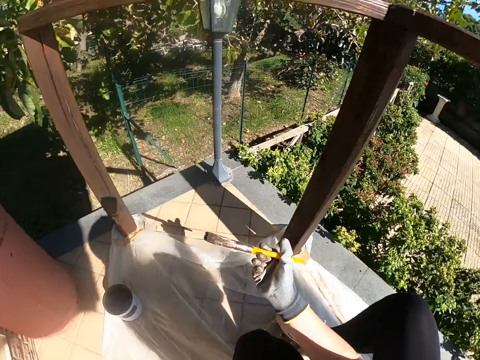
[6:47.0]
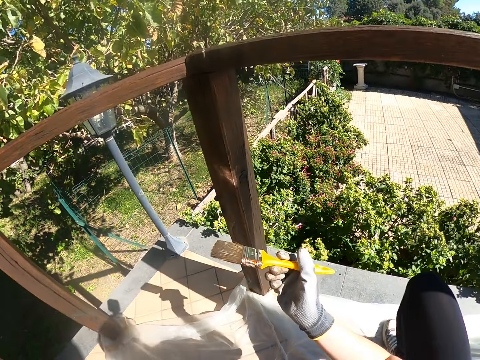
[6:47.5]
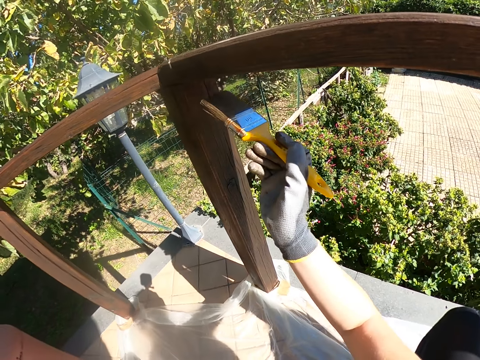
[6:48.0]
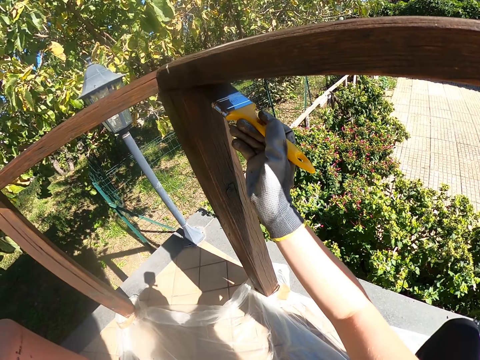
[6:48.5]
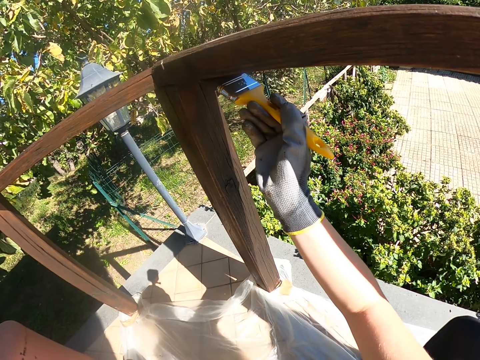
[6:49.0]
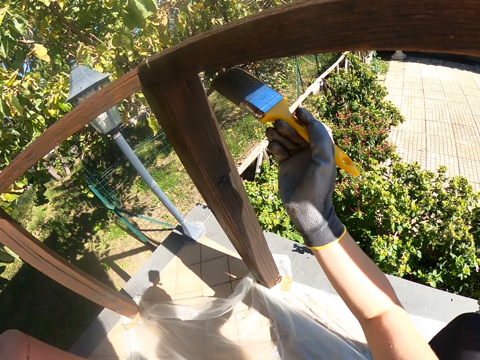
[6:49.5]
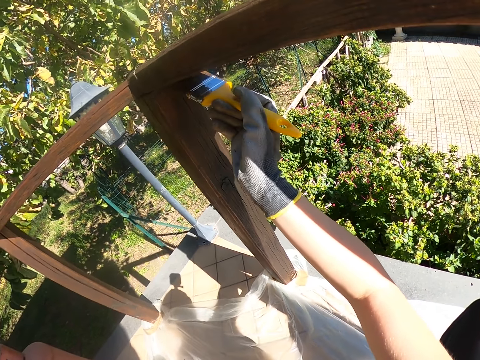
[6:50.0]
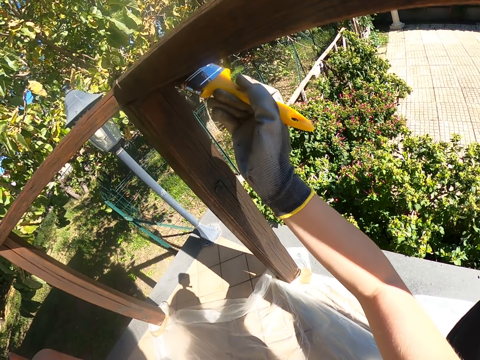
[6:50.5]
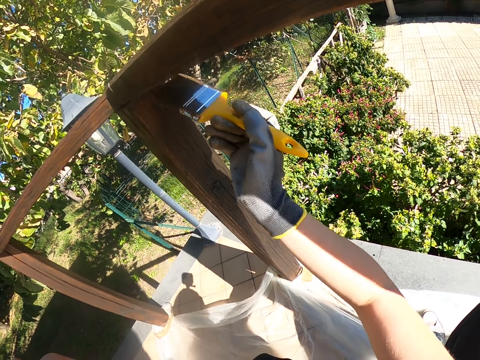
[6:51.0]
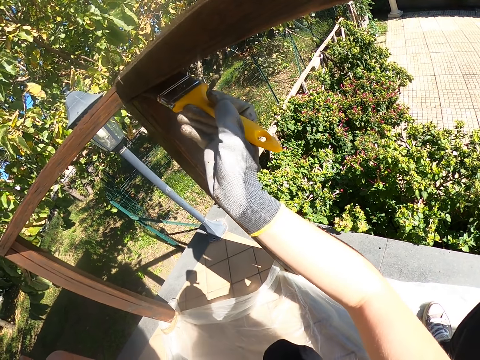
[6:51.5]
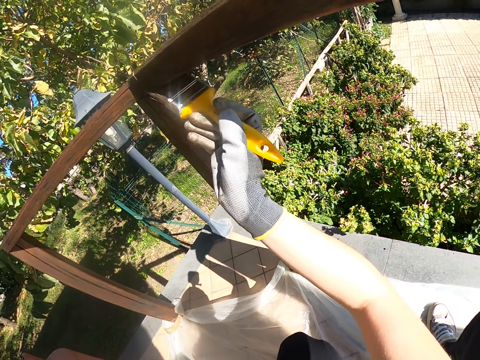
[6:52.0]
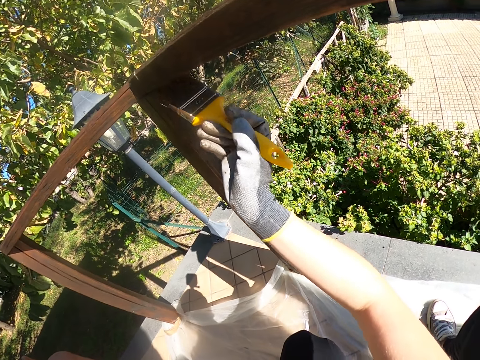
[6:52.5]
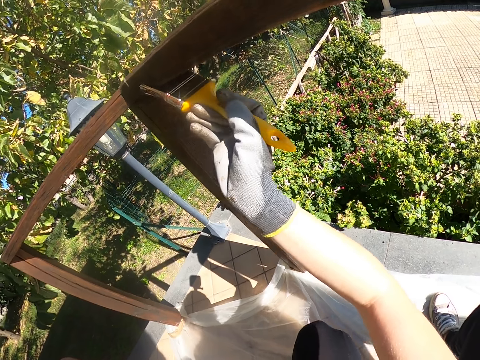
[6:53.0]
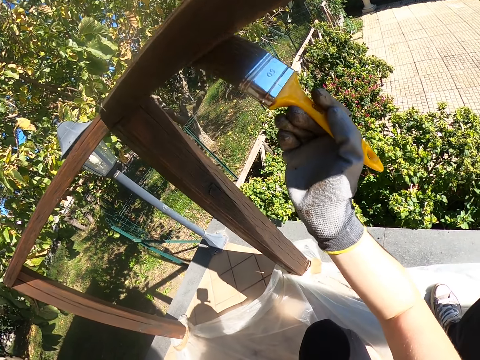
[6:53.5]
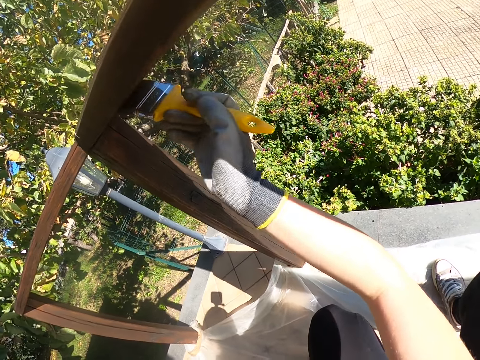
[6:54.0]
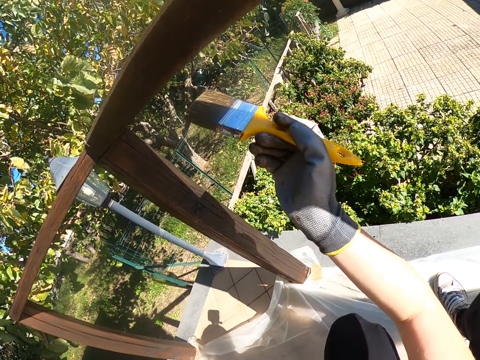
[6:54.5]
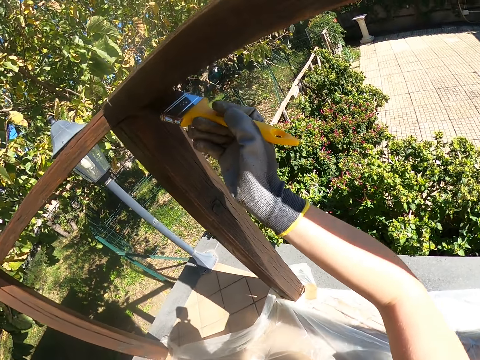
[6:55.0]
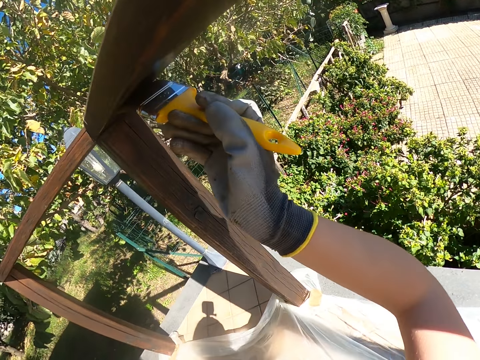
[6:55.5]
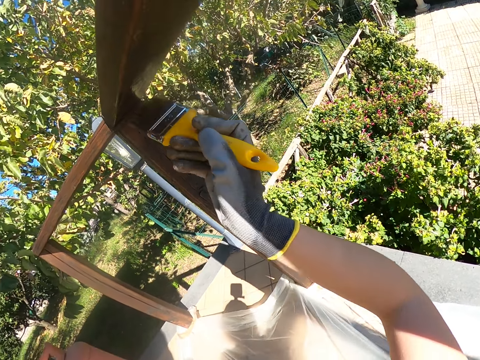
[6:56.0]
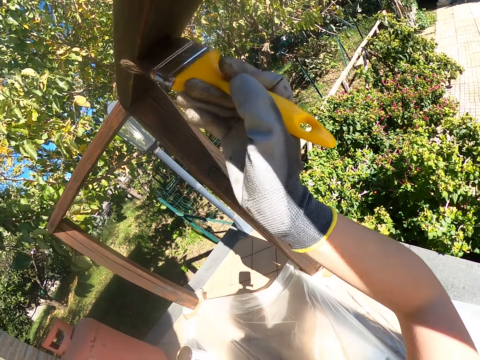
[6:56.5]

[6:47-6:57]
The camera wearer paints the lower part of the crossbar.

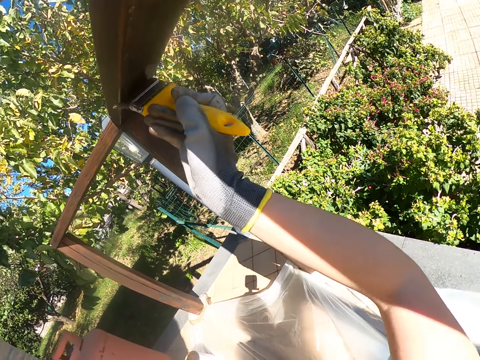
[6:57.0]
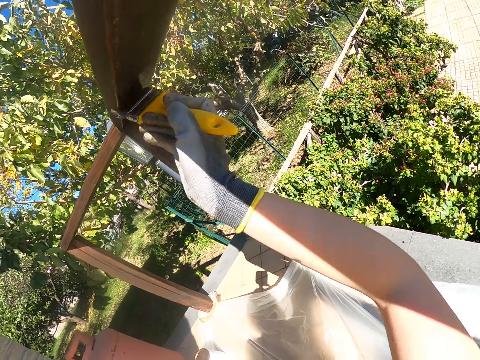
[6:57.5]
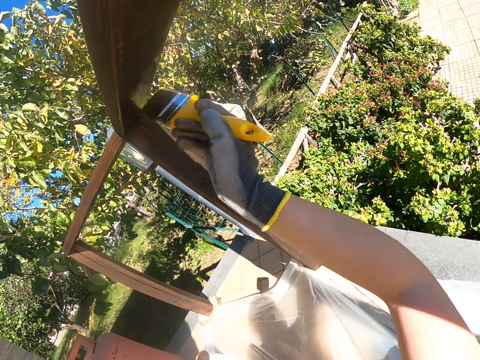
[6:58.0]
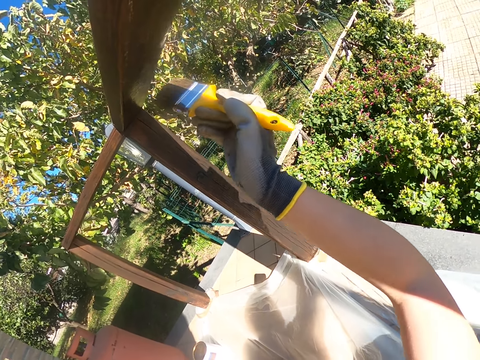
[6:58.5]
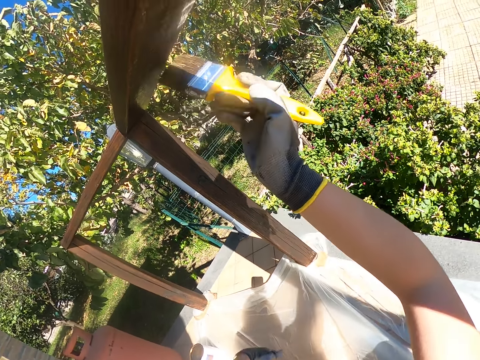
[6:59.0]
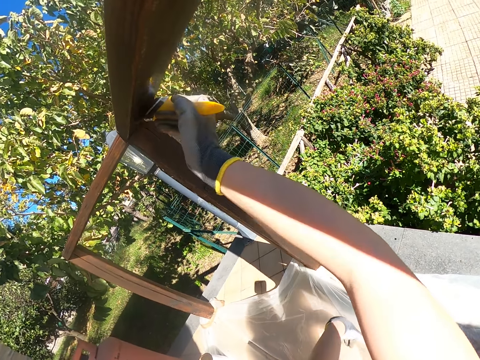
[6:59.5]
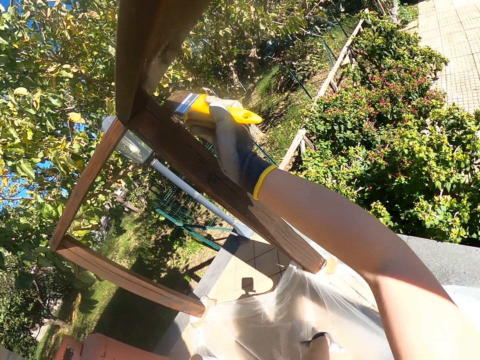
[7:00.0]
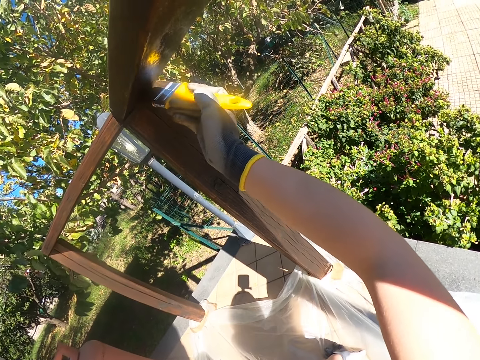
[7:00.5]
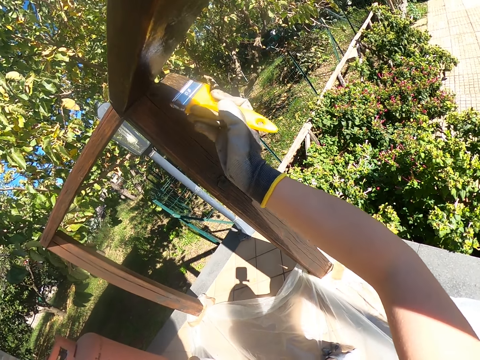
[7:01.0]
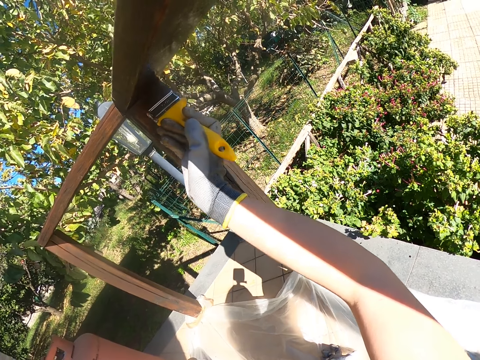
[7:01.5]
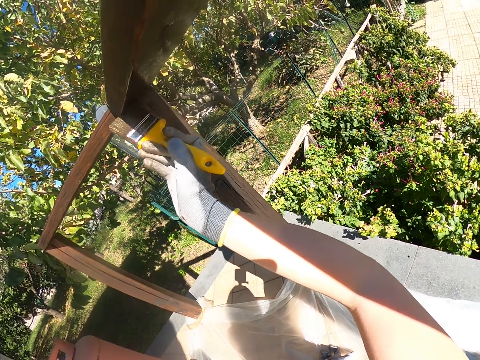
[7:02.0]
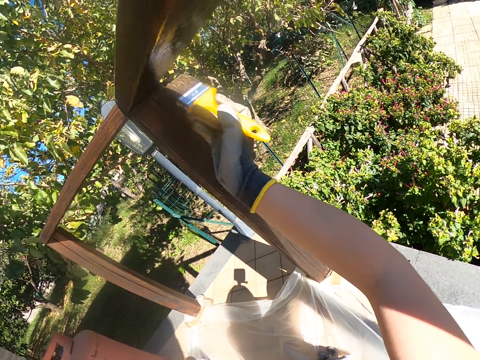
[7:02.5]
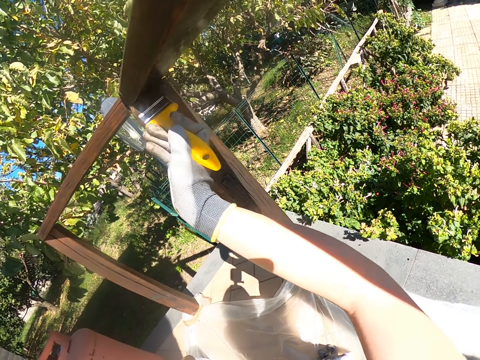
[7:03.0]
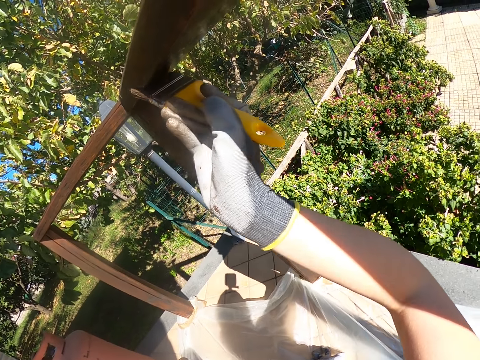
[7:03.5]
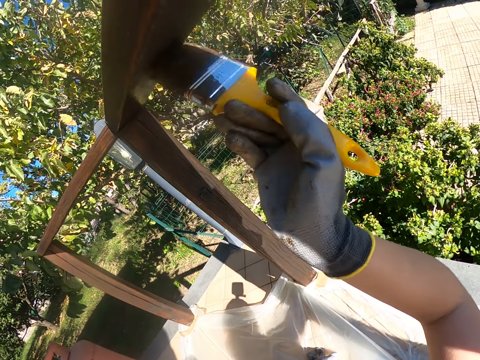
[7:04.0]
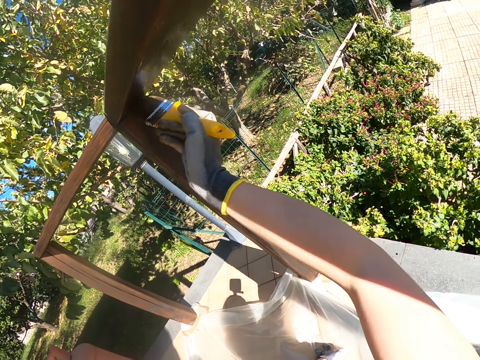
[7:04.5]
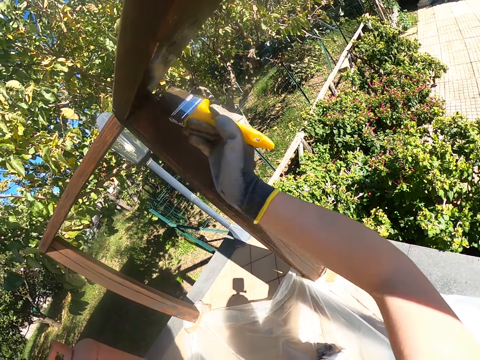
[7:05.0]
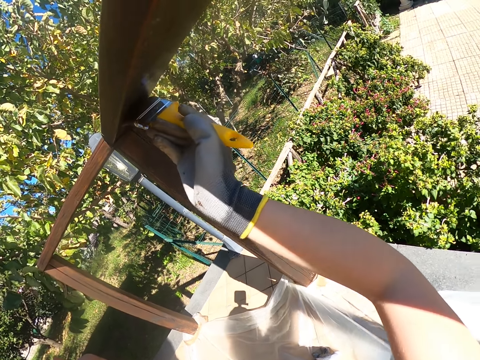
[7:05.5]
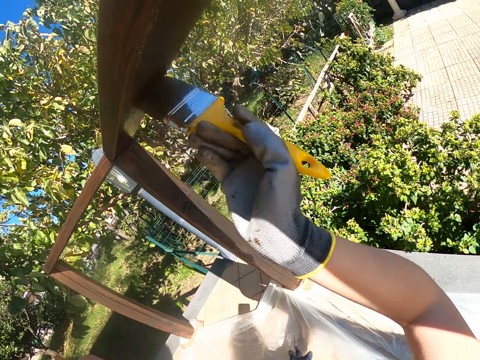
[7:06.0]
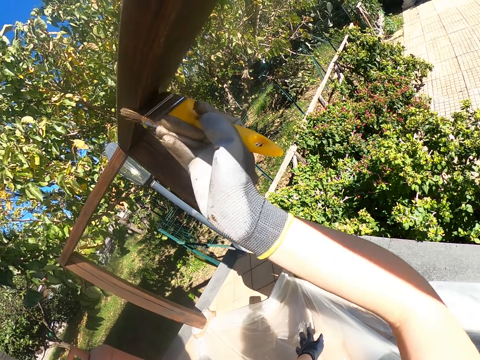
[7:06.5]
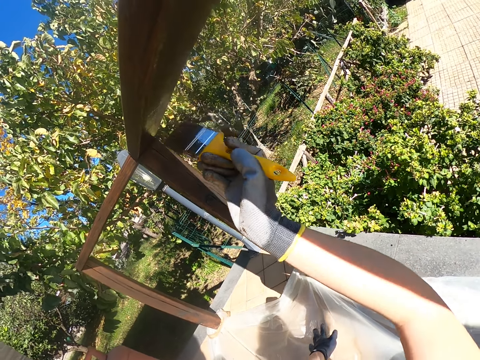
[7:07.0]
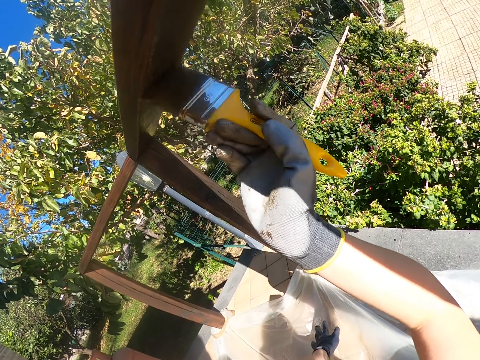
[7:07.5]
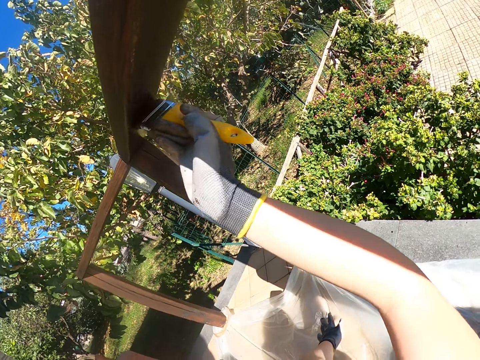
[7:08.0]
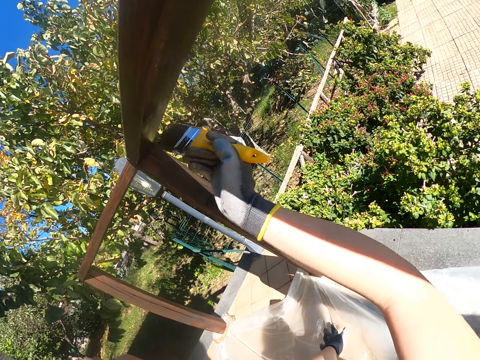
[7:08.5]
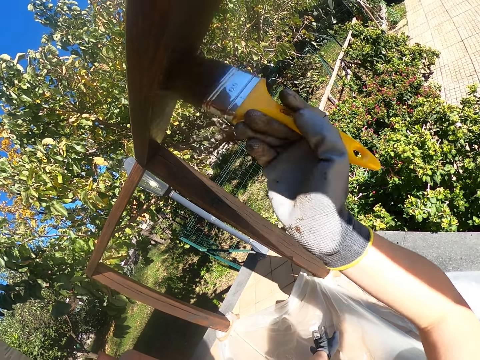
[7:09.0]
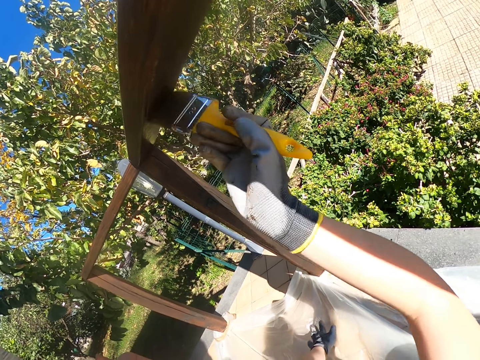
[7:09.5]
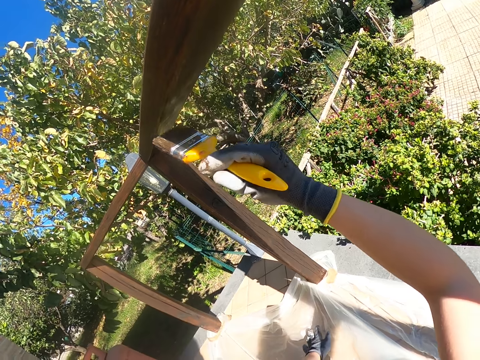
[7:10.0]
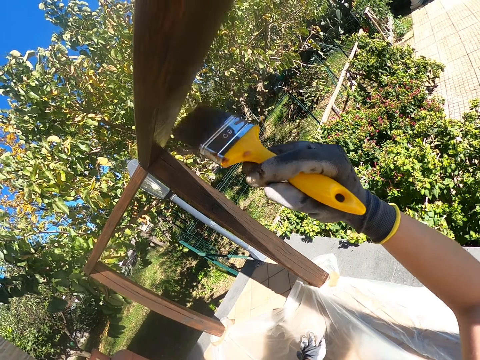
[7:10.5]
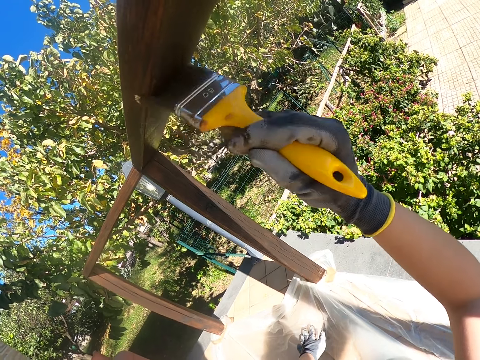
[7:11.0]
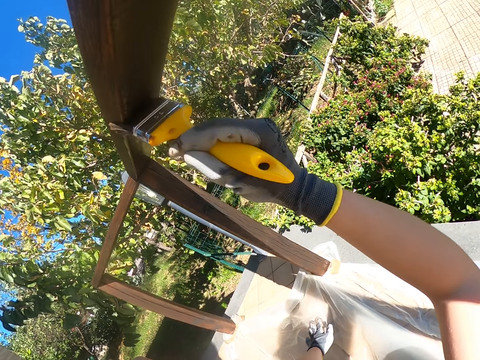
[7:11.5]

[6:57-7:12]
The camera wearer moves the tarpaulin with her left hand. She paints the junction of the crossbar and timber. She takes her left hand off the tarpaulin. She paints the bottom part of the crossbar towards the middle.

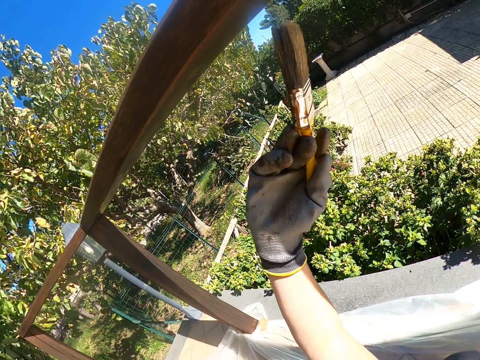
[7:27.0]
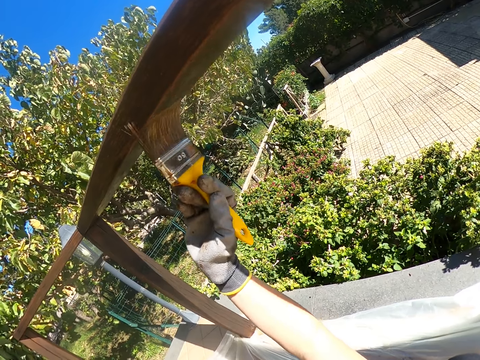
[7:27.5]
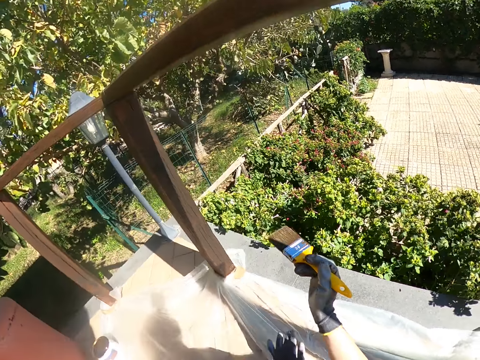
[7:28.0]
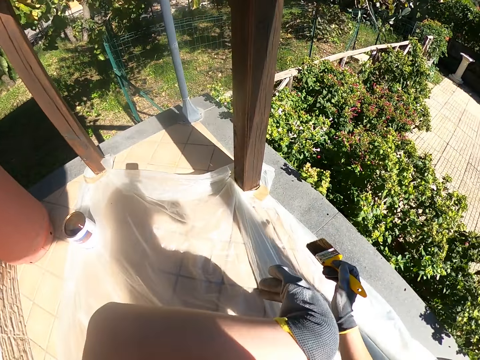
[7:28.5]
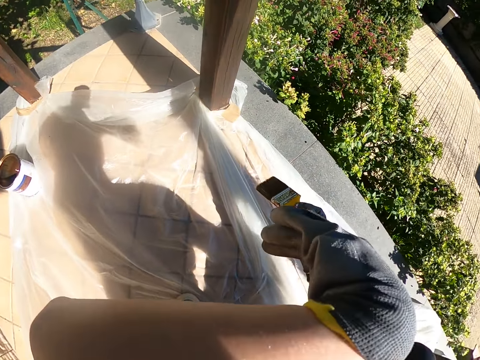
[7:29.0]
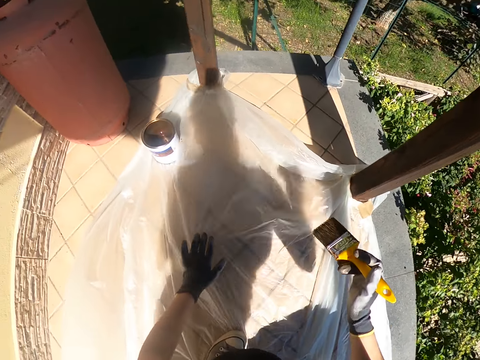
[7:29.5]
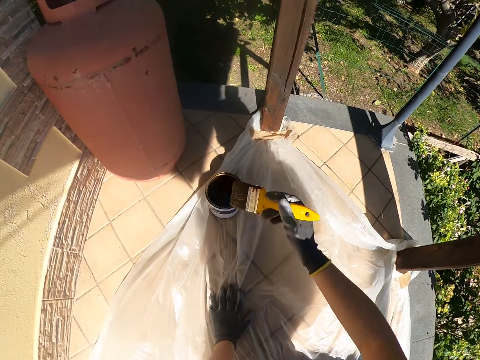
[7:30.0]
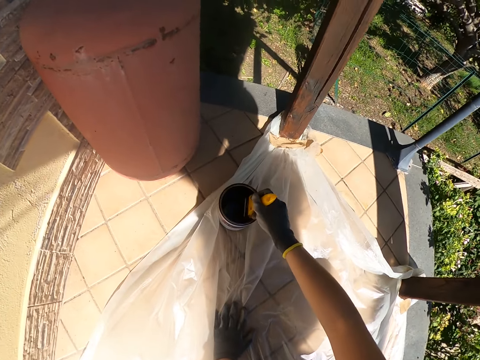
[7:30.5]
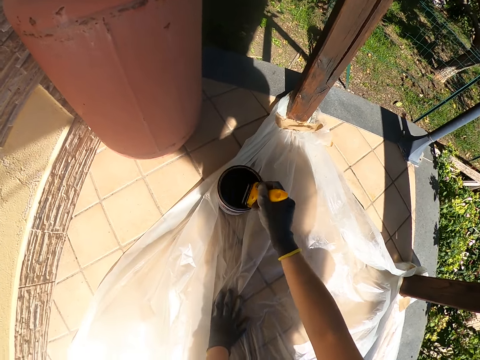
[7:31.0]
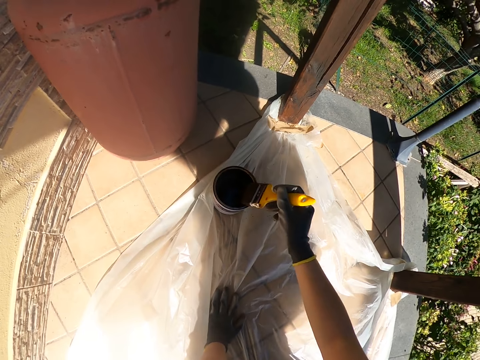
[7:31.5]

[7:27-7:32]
The camera wearer lifts their left hand towards their face. They lower their hand. They place their left hand on the tarpaulin. They touch the paint container with the yellow paint brush. They dip the yellow paint brush into the paint container. They rub the yellow paint brush on the brim of the paint container.
